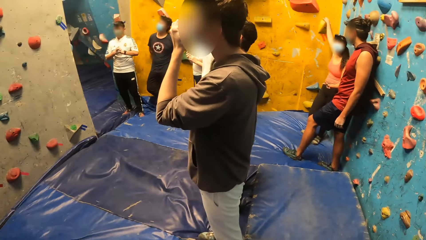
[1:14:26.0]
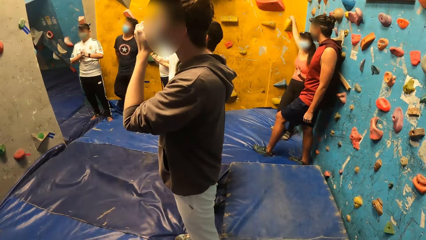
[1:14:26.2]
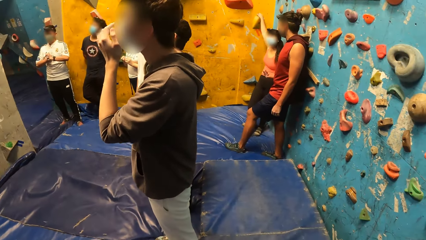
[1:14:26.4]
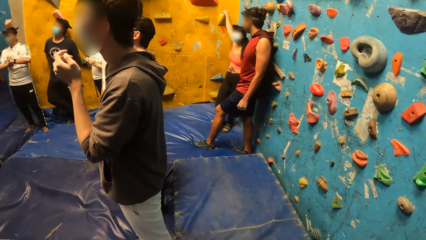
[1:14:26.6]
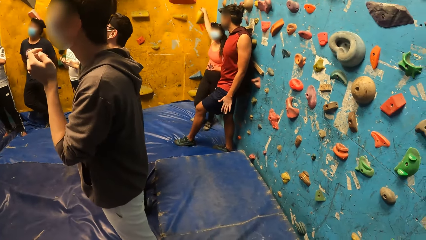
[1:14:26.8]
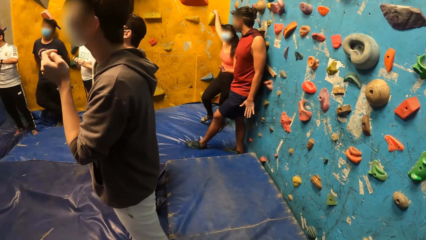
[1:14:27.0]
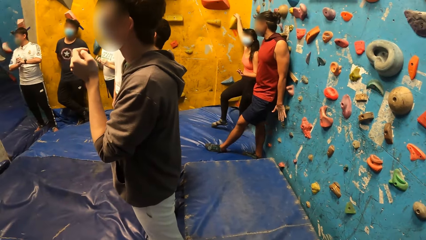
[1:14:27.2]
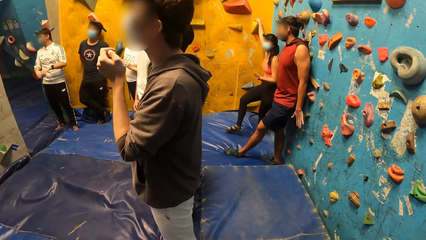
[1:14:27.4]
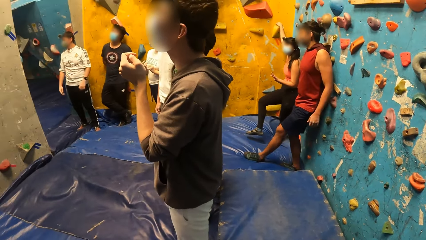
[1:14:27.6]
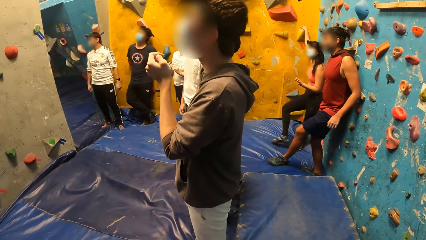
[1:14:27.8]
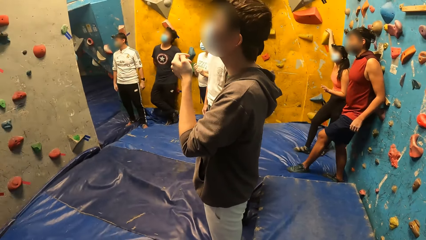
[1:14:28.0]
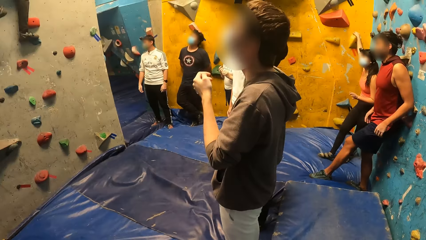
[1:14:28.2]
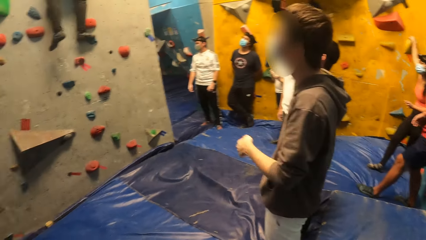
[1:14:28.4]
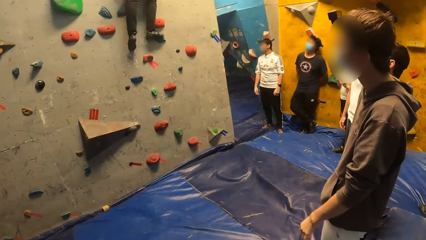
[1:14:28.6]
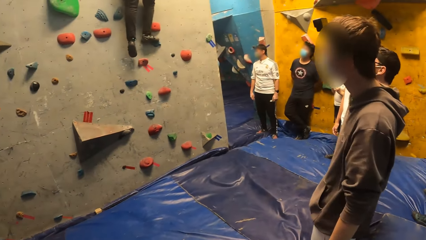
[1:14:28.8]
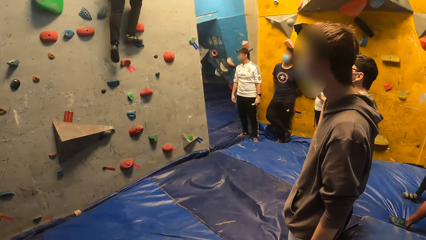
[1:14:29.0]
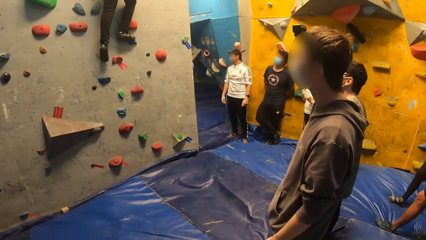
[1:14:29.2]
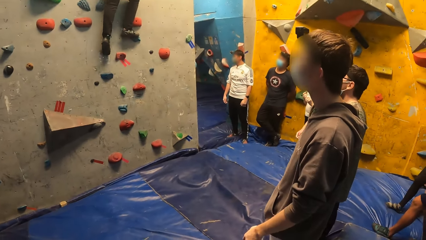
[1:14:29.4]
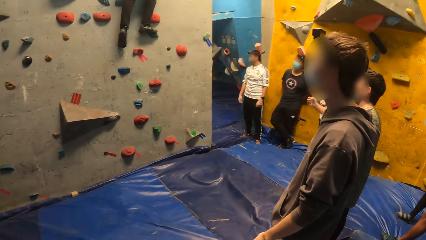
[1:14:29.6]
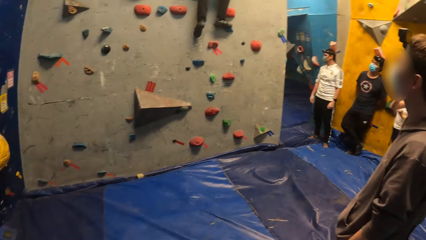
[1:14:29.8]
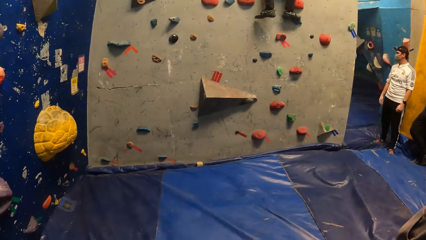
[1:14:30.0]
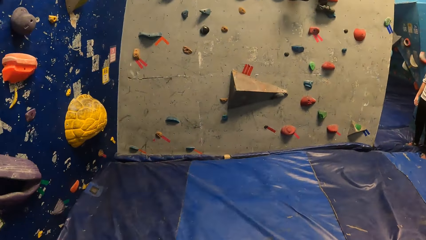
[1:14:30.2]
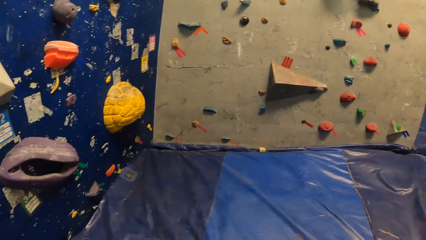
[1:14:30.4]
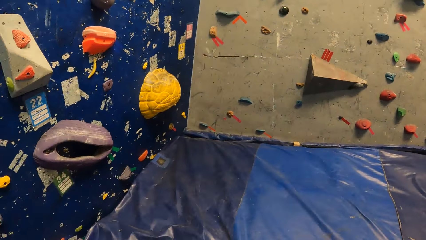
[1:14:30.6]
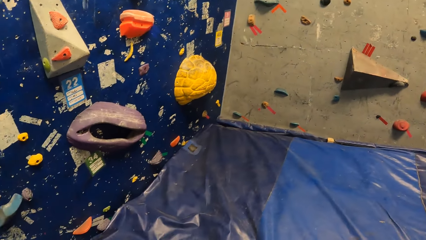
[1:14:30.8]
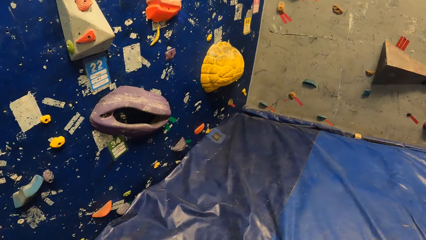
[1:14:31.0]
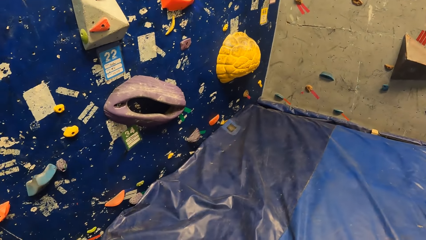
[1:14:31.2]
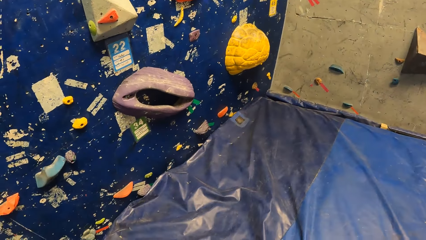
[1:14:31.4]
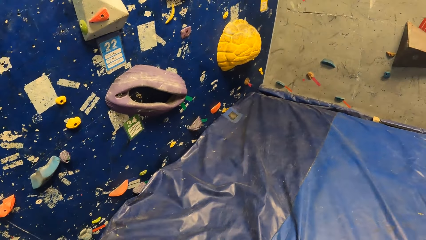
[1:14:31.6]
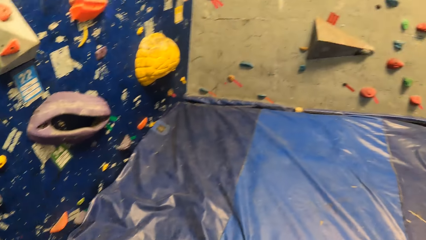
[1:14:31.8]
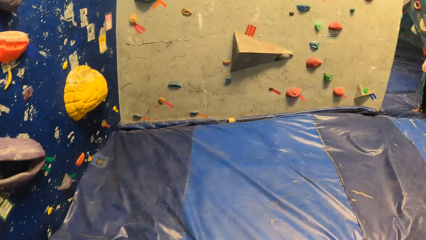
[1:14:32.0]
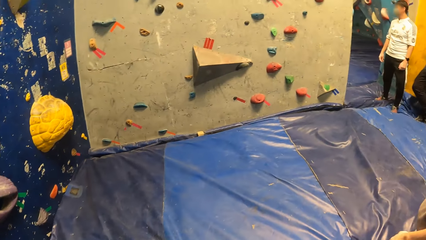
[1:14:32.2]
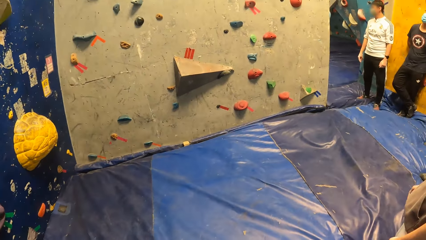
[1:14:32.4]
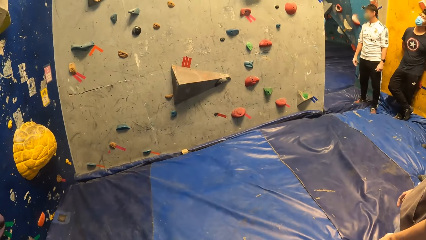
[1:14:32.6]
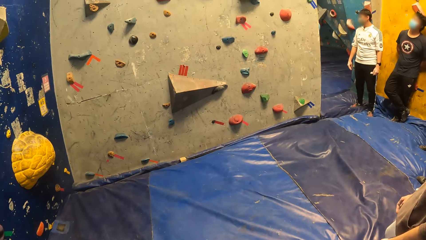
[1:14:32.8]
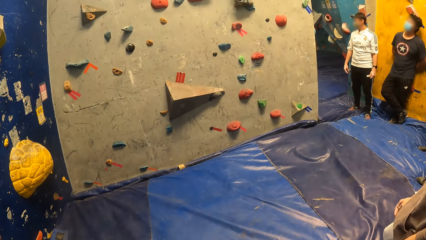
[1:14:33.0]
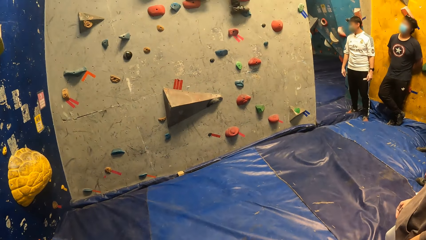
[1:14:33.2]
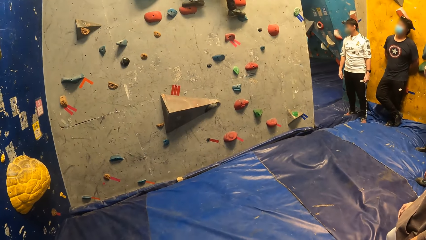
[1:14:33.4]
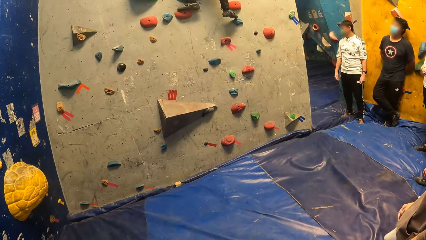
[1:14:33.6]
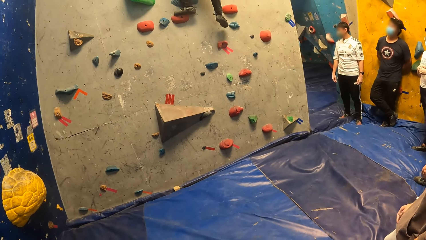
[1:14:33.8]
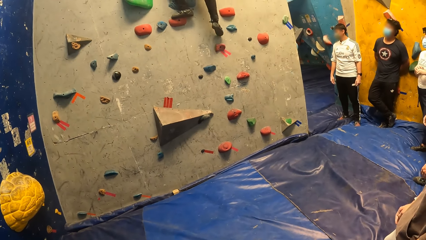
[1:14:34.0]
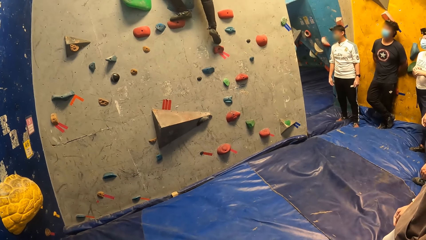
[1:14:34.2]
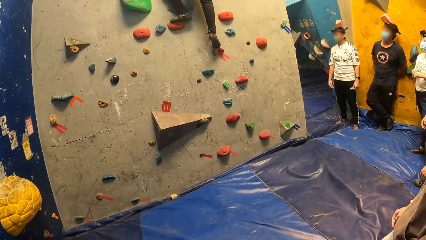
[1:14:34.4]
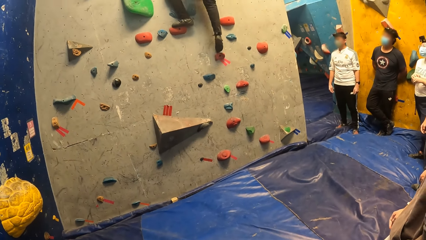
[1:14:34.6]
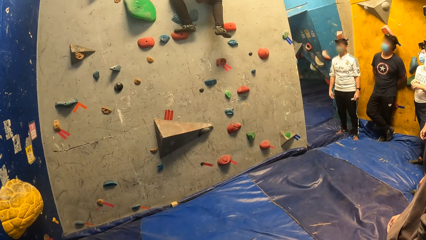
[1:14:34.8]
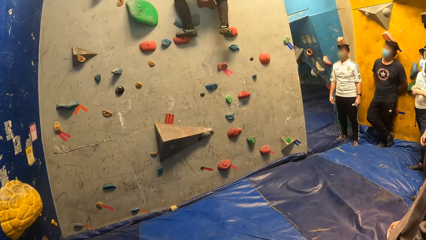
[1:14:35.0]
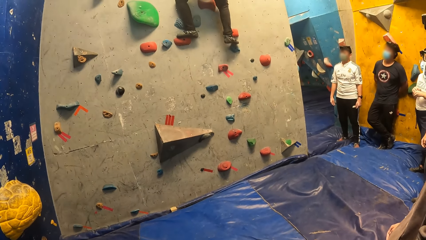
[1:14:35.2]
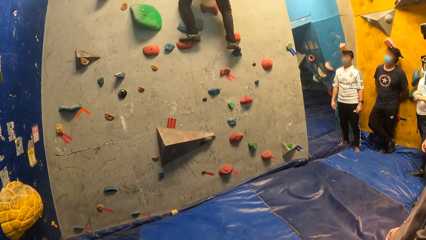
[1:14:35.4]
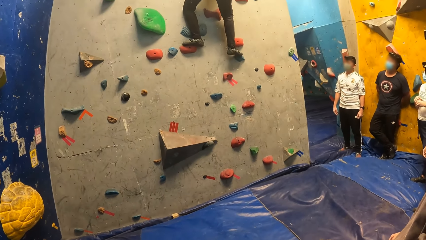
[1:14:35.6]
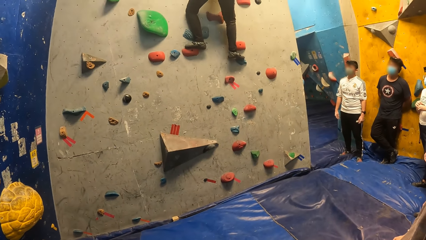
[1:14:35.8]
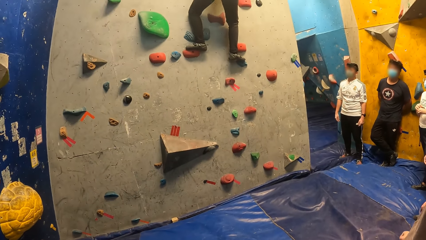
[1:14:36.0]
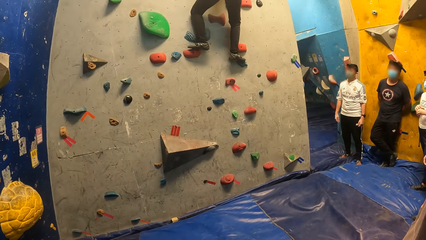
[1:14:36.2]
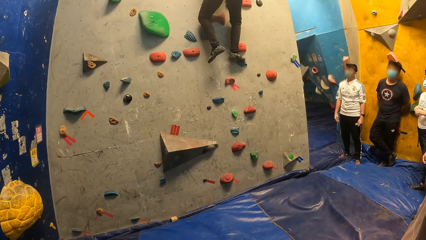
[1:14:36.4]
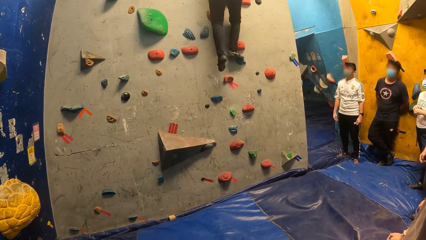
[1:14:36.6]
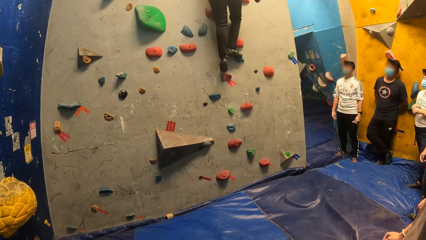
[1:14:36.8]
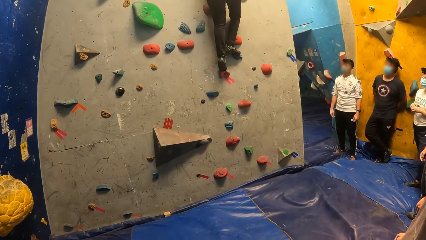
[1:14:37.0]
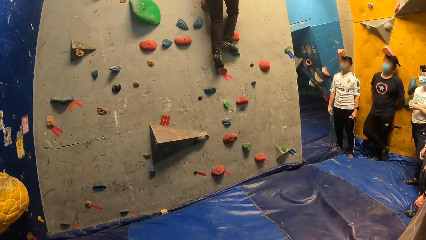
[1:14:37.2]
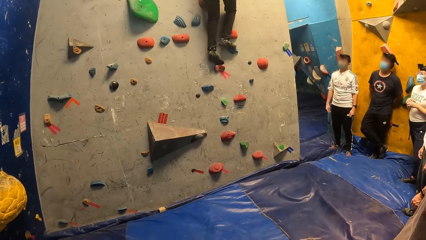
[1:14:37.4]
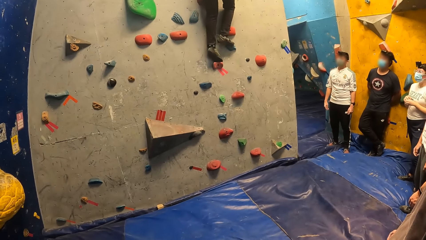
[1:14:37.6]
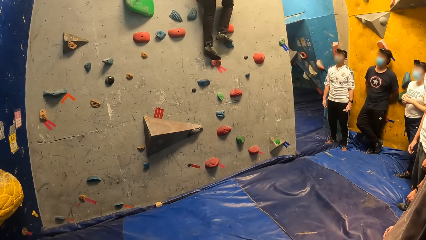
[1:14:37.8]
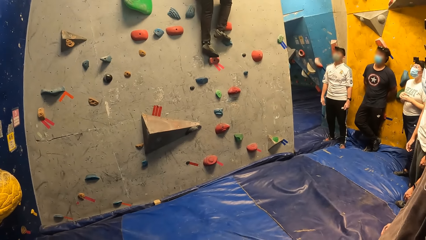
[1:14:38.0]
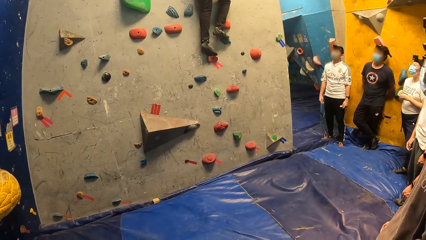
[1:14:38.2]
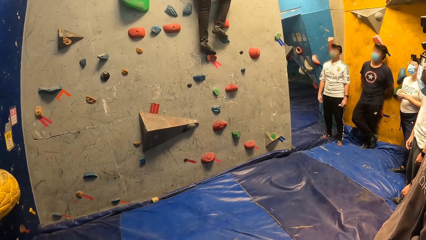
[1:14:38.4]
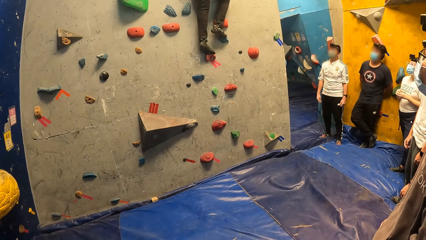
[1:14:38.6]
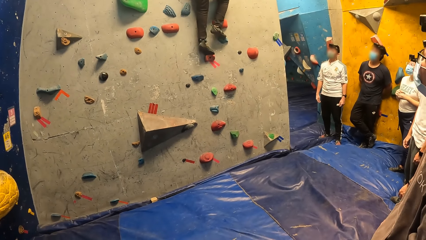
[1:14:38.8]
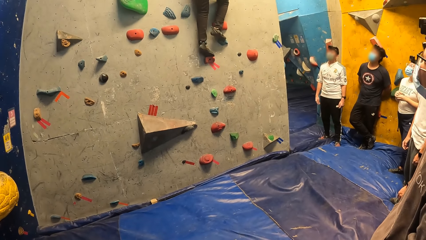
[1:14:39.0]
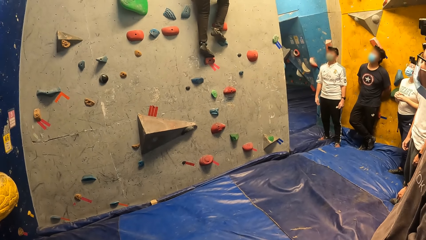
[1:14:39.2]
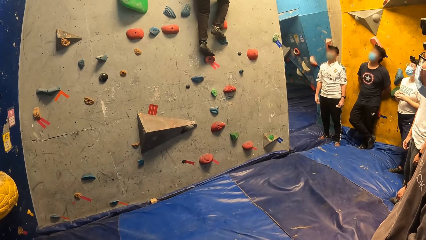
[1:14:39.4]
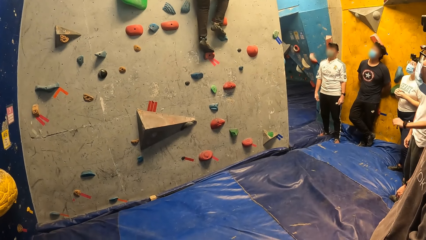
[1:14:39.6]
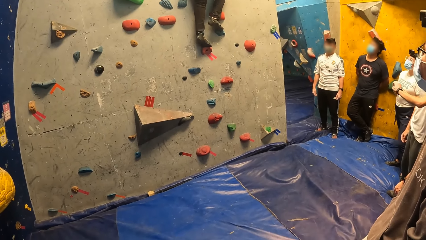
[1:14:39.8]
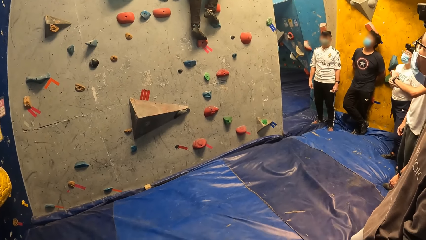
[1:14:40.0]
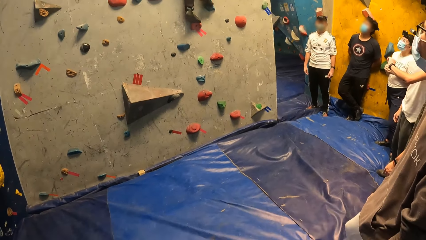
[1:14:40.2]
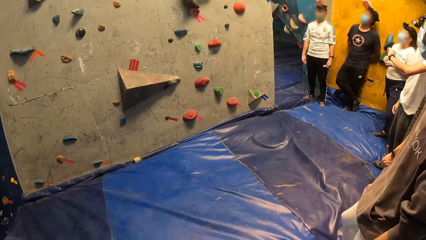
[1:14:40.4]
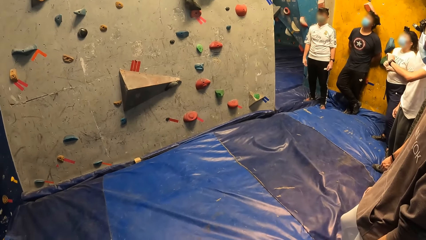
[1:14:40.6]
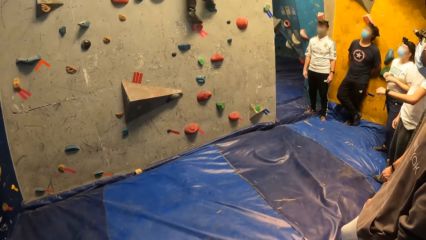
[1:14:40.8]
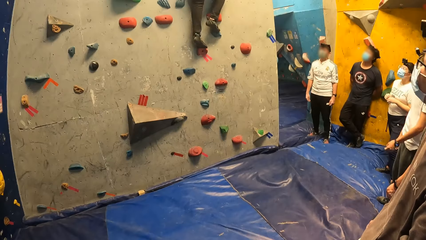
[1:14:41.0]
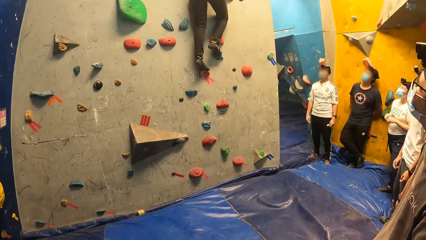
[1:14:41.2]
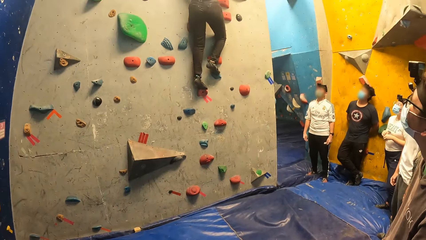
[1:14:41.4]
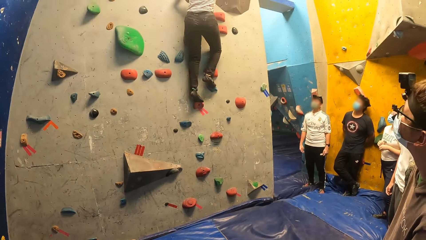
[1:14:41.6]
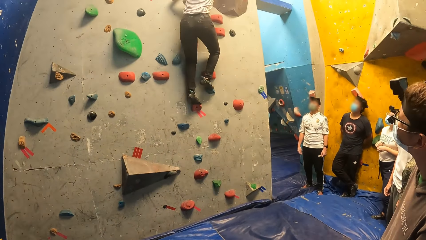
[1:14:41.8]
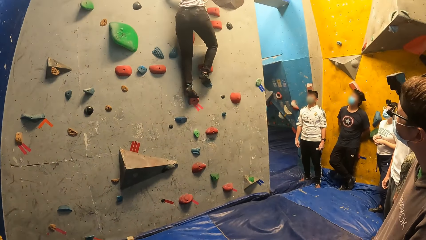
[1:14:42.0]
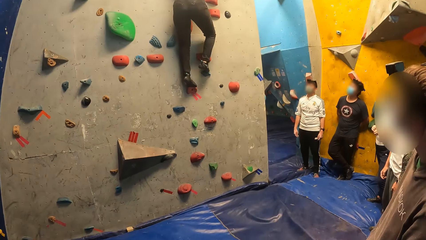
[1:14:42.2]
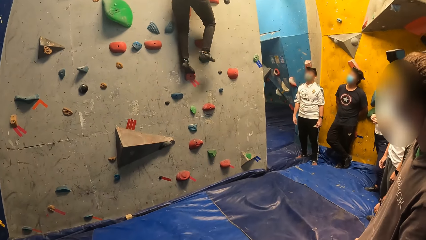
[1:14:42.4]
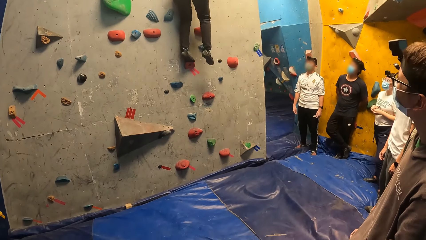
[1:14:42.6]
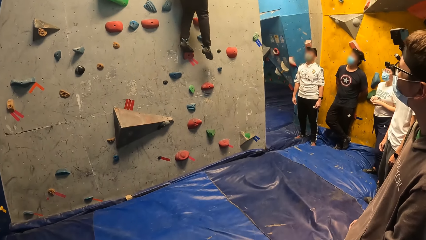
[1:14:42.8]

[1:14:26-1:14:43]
A person climbs down.
